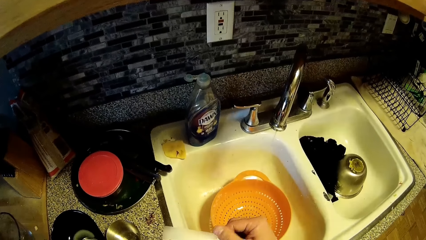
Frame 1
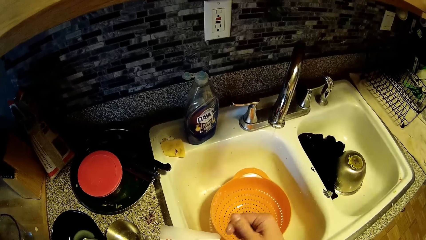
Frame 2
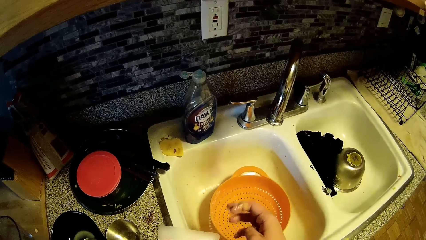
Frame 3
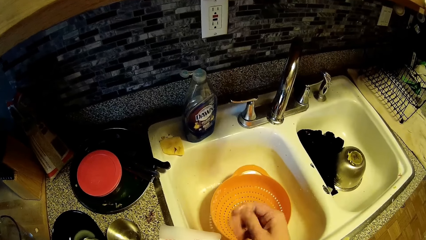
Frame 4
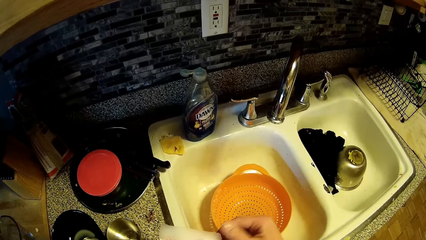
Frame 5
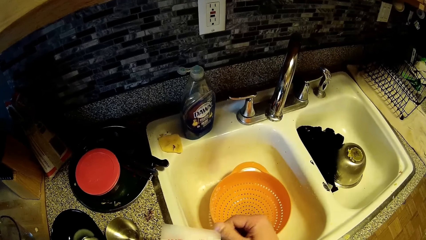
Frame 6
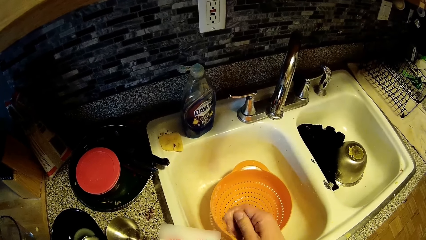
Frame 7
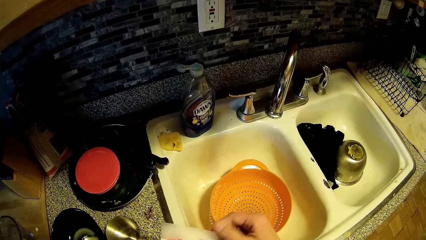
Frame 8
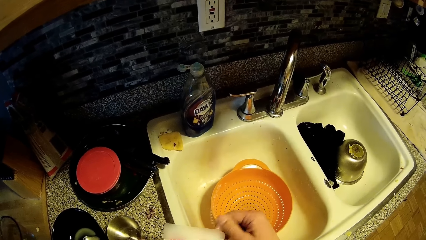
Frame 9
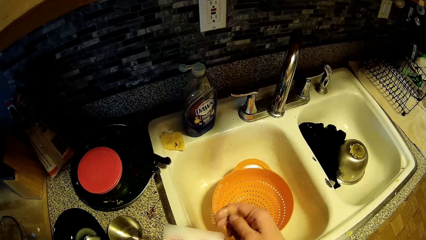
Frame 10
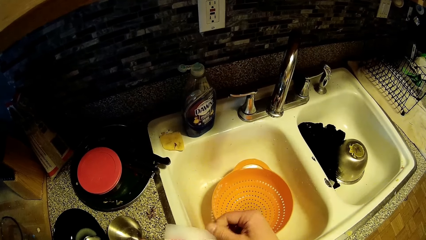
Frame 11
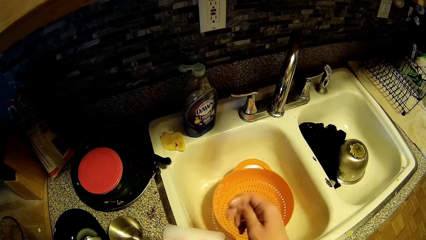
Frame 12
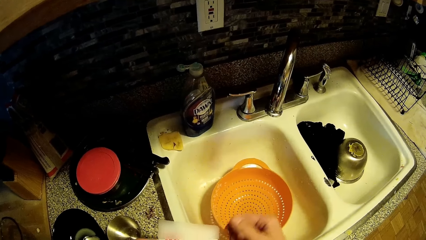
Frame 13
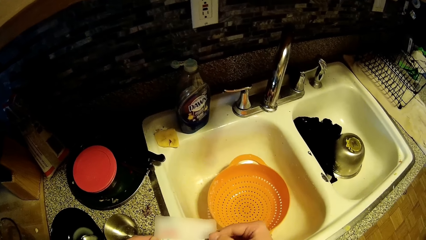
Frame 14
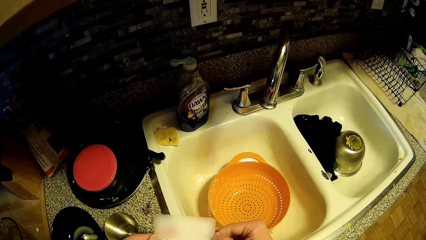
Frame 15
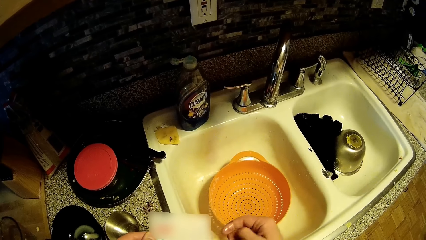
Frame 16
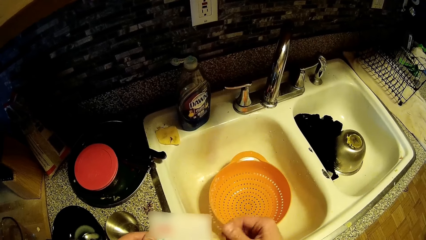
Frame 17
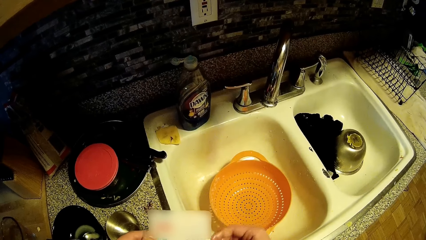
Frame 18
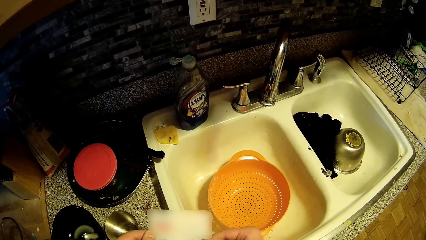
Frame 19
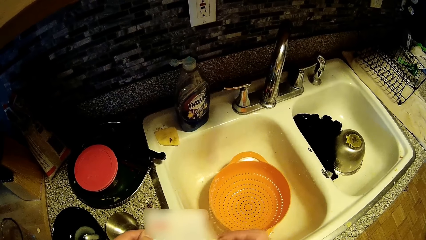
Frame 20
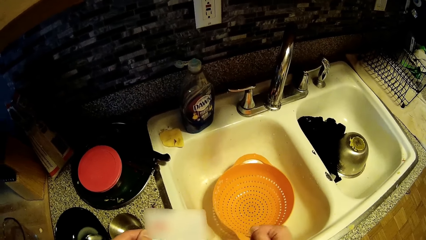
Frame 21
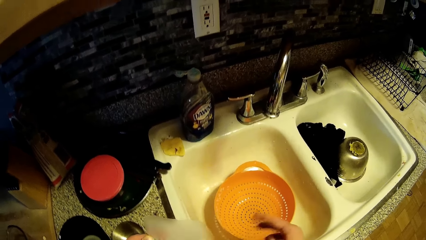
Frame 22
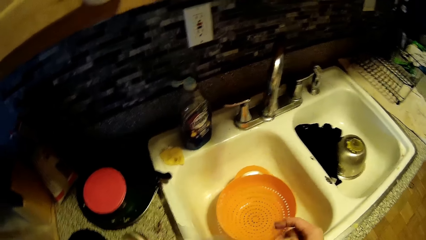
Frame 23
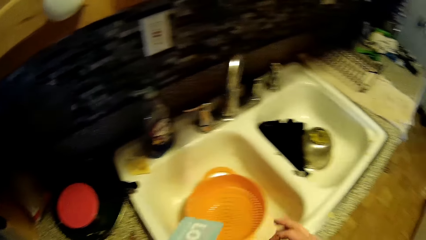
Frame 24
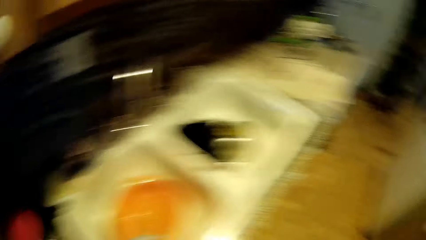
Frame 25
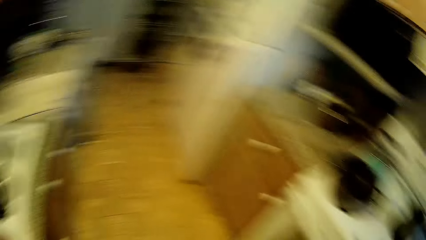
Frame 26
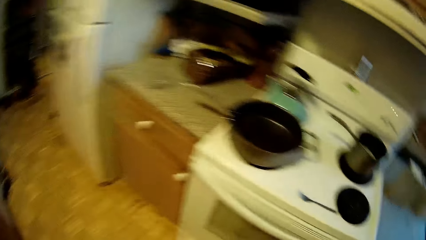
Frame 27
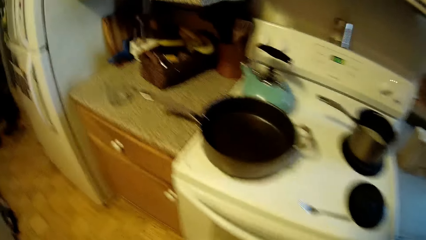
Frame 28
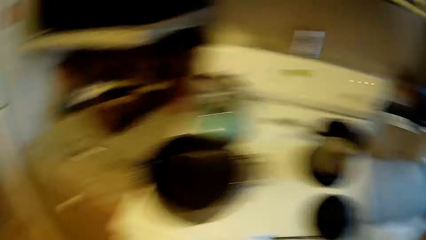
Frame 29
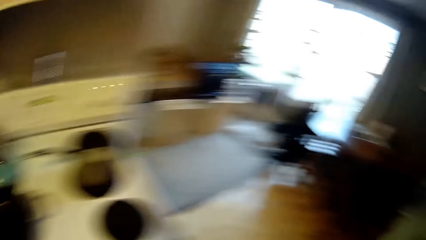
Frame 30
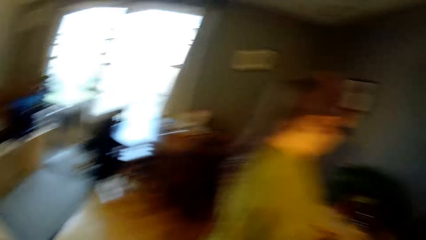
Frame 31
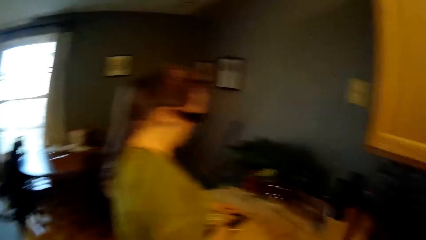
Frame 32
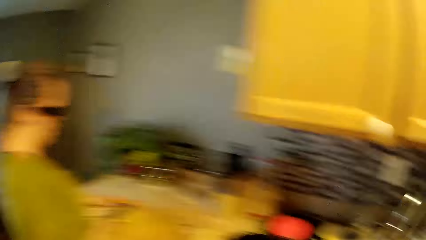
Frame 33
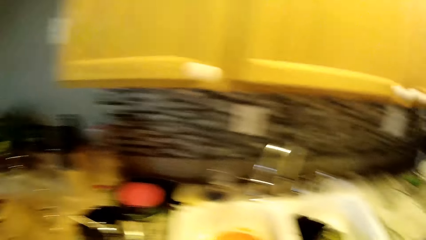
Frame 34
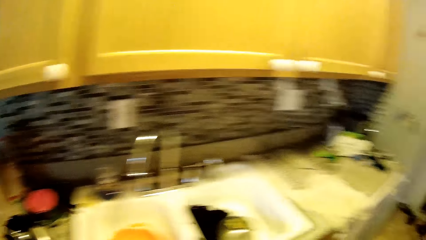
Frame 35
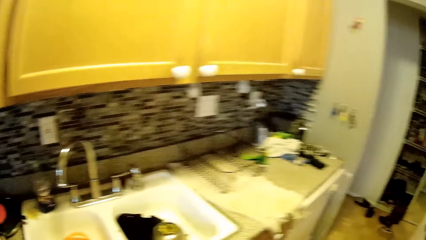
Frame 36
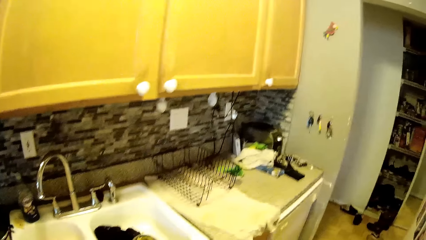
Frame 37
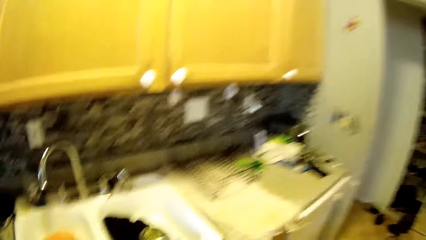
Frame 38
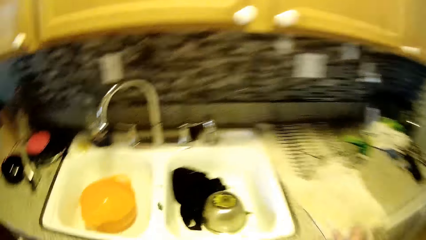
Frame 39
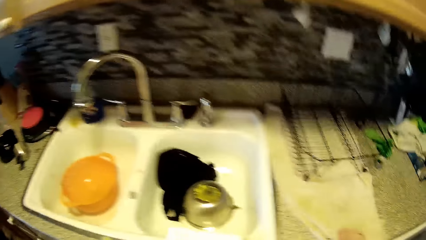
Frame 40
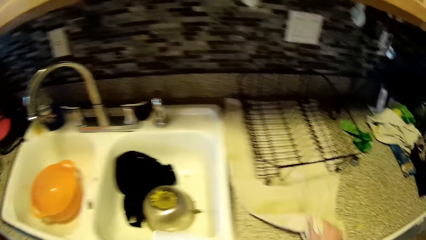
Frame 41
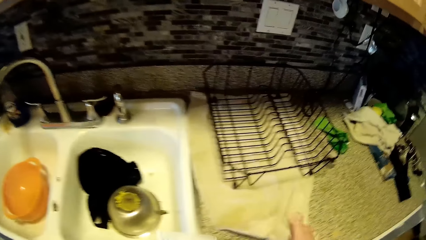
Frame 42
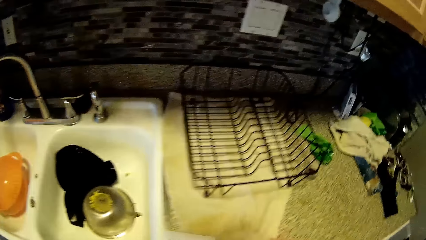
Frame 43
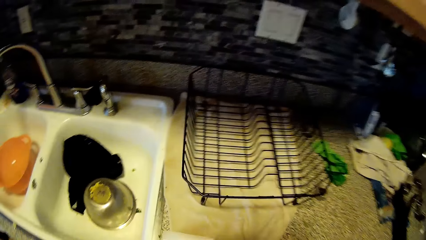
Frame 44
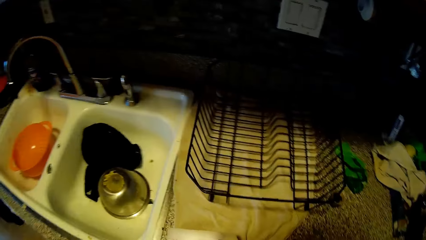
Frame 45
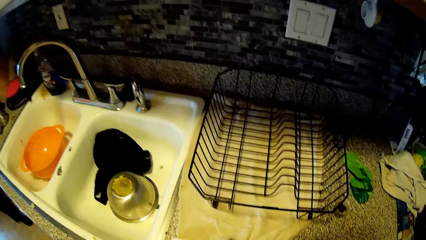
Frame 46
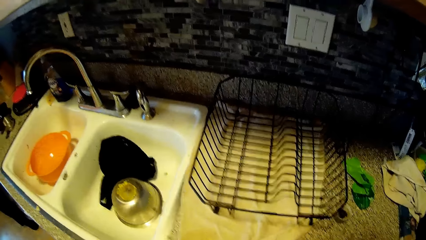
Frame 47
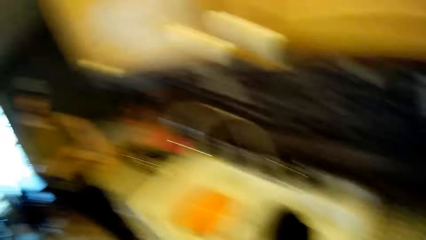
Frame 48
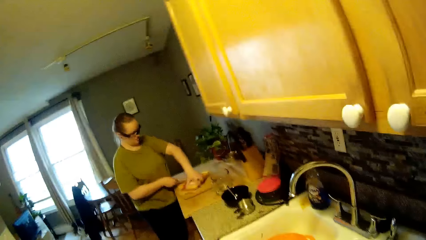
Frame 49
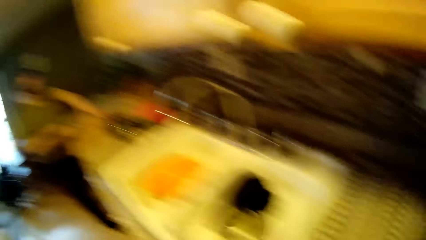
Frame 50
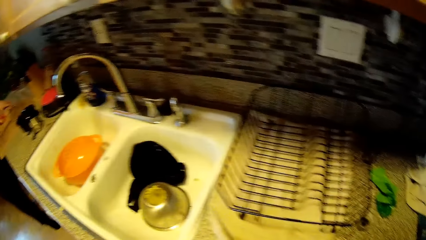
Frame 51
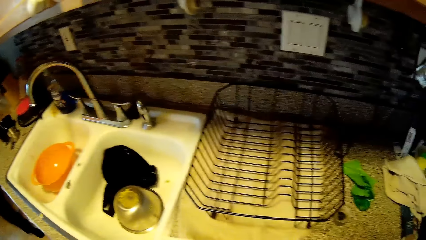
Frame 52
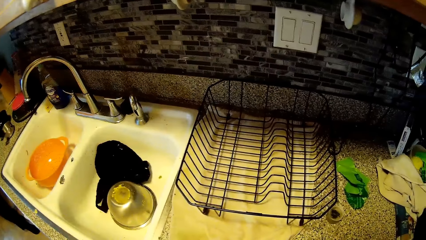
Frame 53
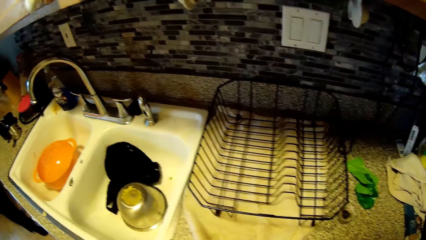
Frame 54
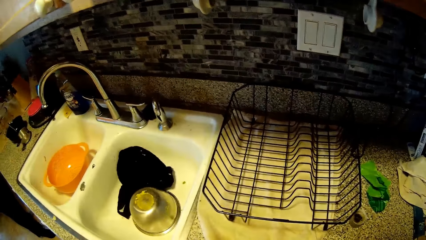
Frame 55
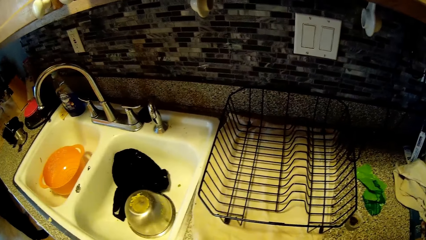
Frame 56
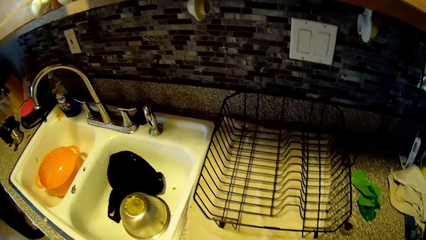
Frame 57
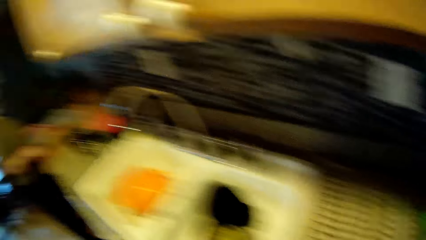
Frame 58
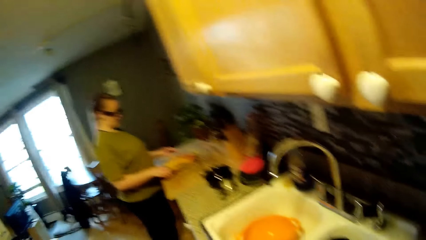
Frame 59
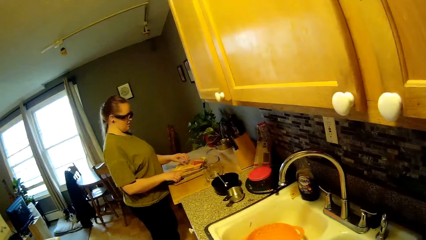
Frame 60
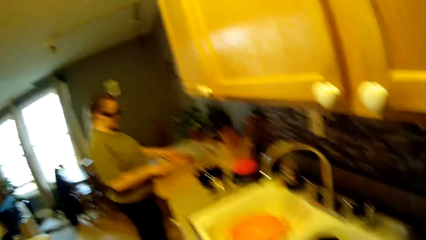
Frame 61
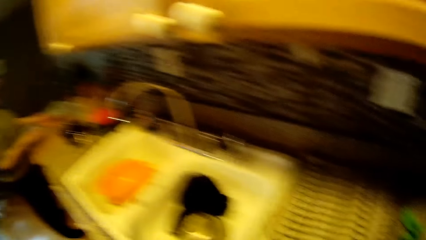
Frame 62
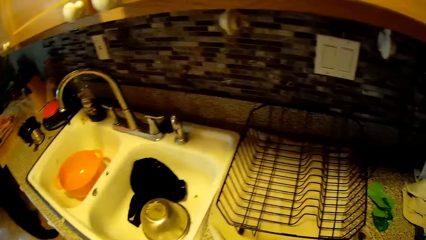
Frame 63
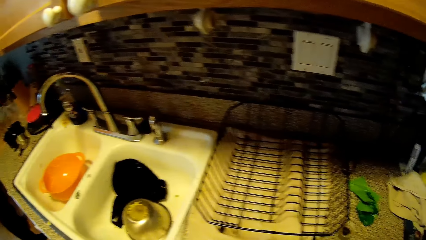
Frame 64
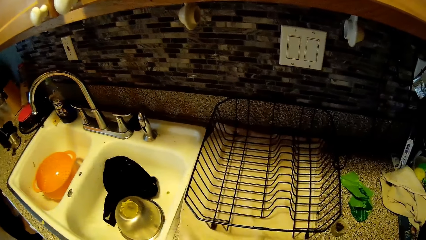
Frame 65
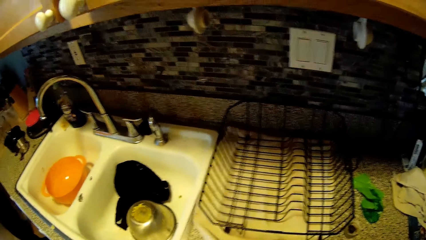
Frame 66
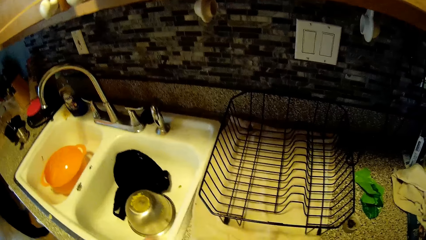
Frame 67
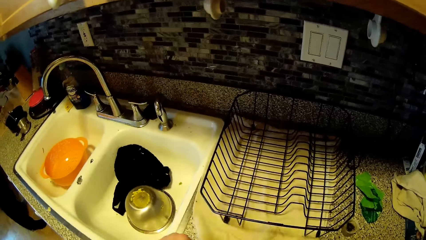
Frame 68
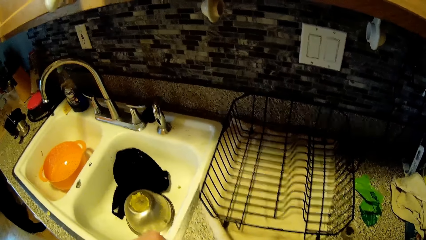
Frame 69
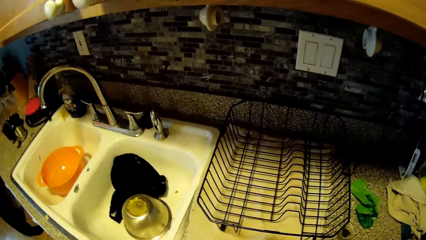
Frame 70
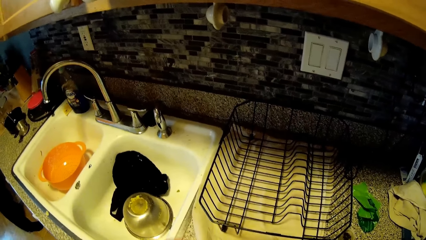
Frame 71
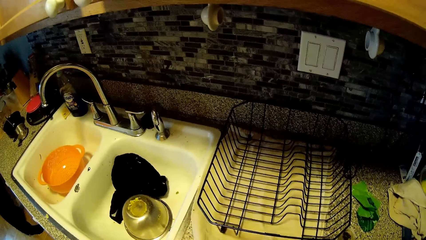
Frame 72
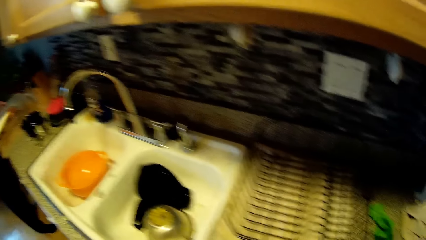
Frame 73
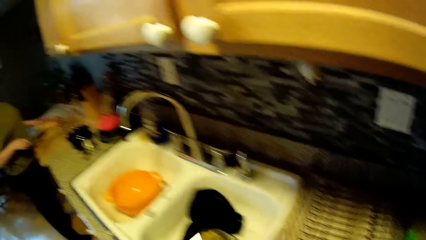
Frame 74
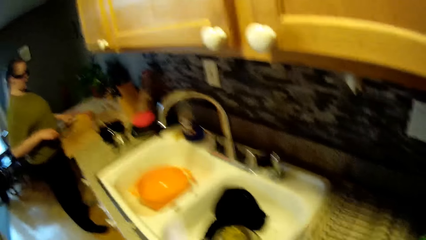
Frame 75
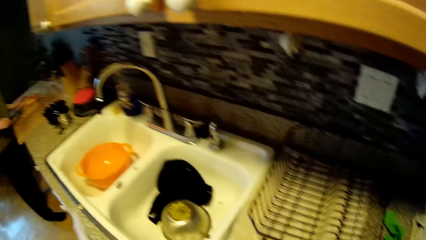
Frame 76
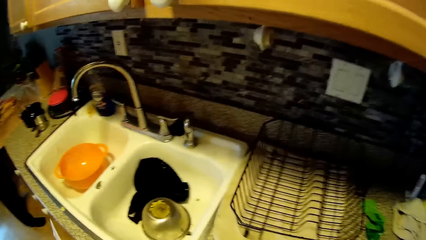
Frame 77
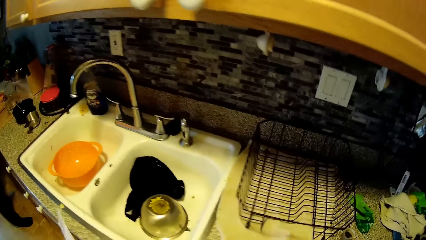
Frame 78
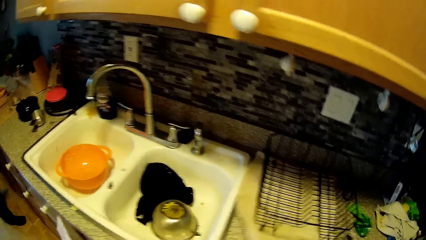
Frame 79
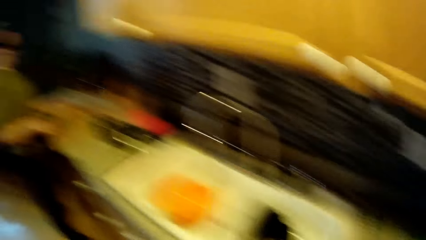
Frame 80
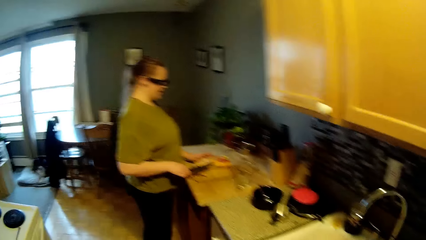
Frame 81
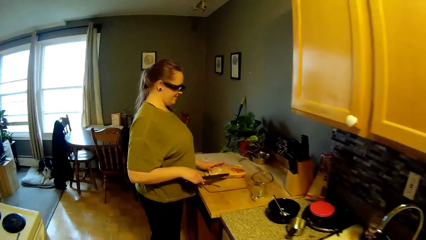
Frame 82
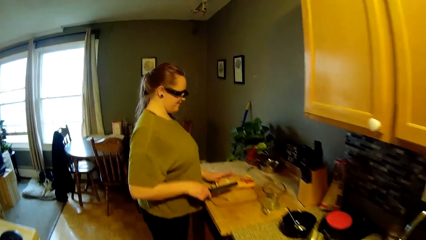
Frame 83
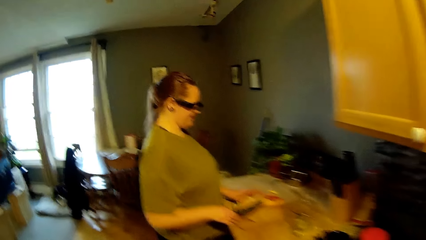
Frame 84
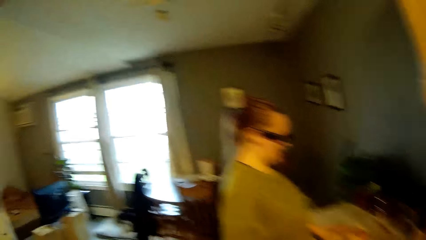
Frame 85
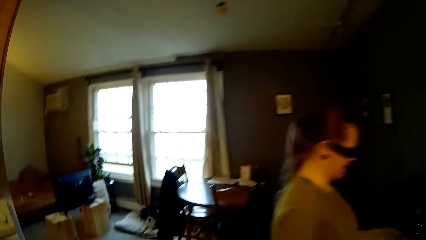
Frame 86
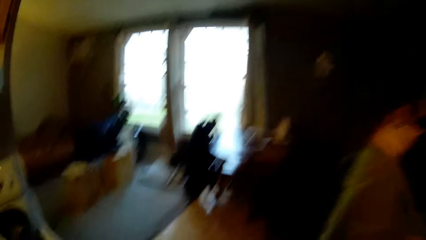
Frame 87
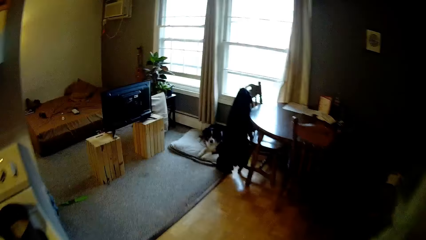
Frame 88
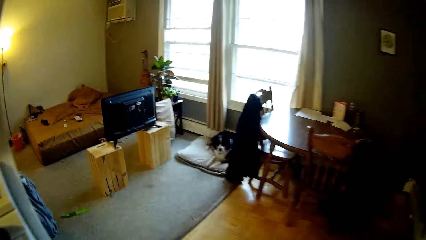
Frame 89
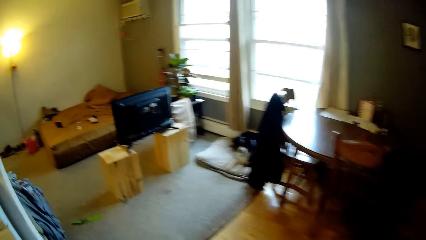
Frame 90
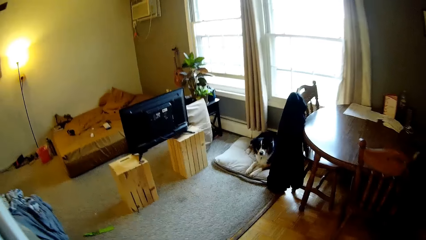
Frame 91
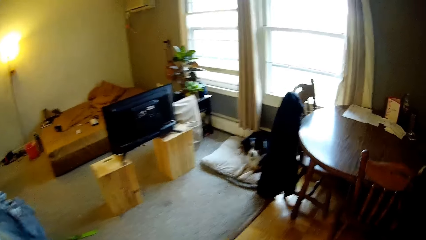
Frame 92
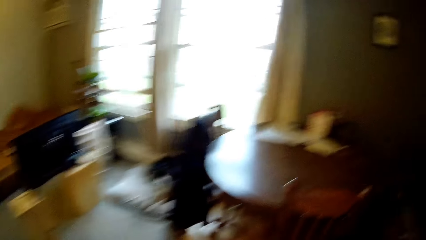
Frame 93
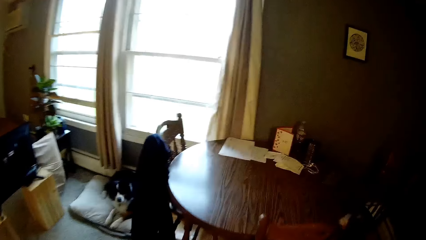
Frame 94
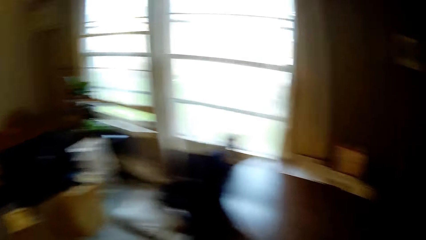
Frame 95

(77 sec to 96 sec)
The camera wearer cleans the card with his right hand. He makes a step. He converses with a woman. He looks around. He makes a step. He dries his right hand with a towel. He cleans the card with the towel. The woman cuts a pack of chicken with the knife. The camera wearer looks around. The woman places the knife on the chopping board. The camera wearer looks around the kitchen. He pulls a cloth. The woman chops something. The camera wearer looks around the sink and walks around. The woman cuts the pack of chicken with the knife. The camera wearer walks towards a television.
